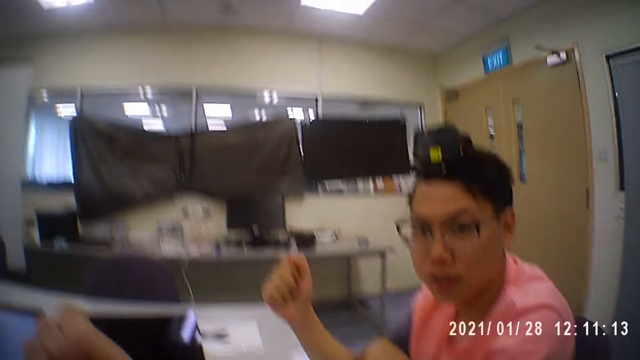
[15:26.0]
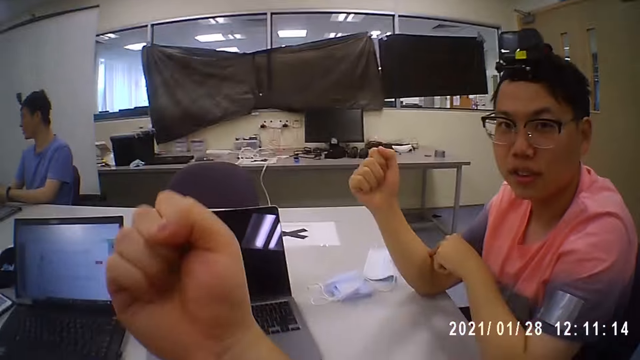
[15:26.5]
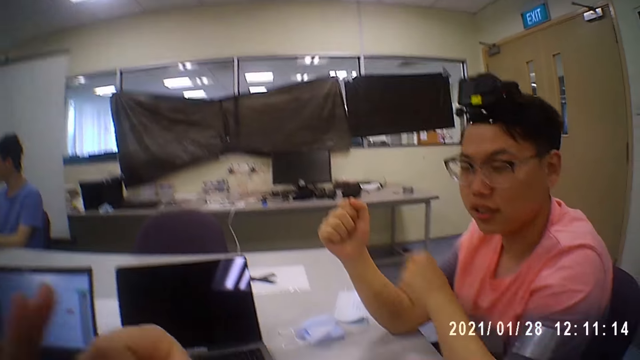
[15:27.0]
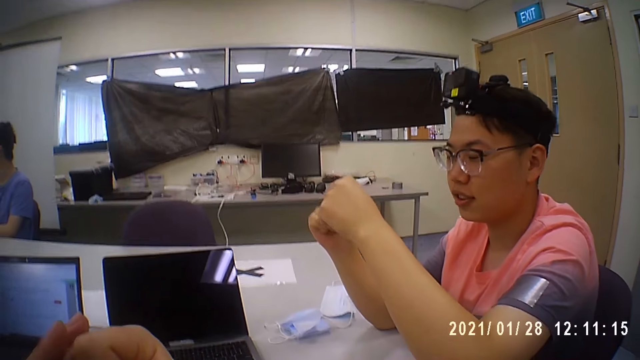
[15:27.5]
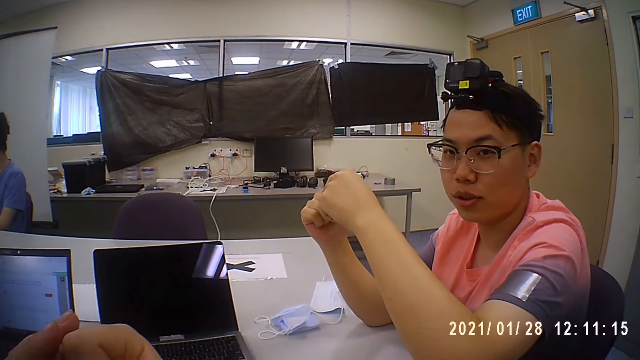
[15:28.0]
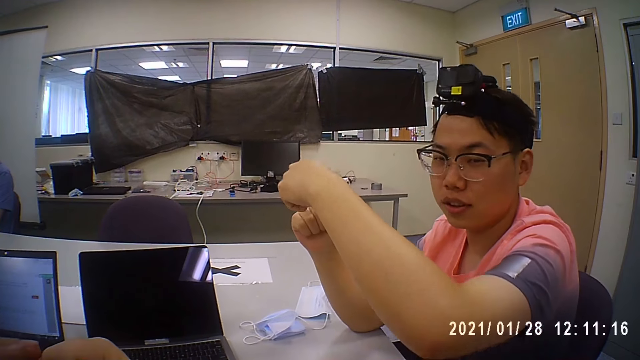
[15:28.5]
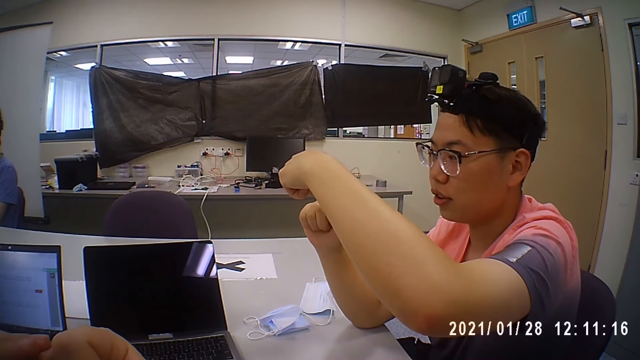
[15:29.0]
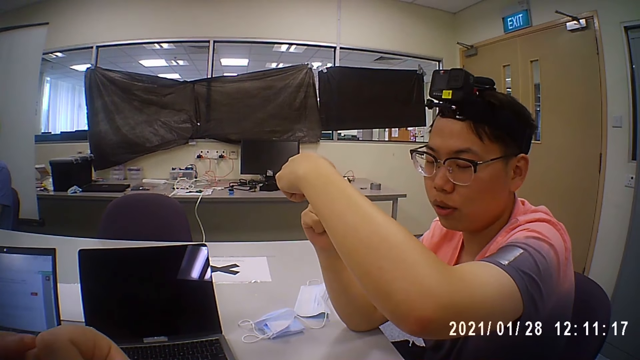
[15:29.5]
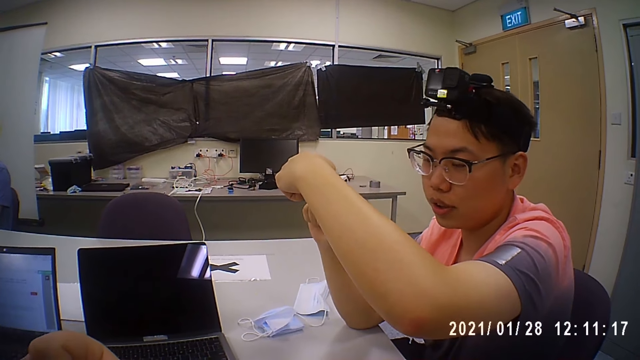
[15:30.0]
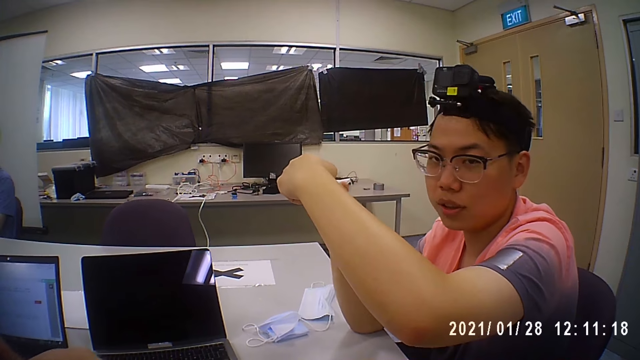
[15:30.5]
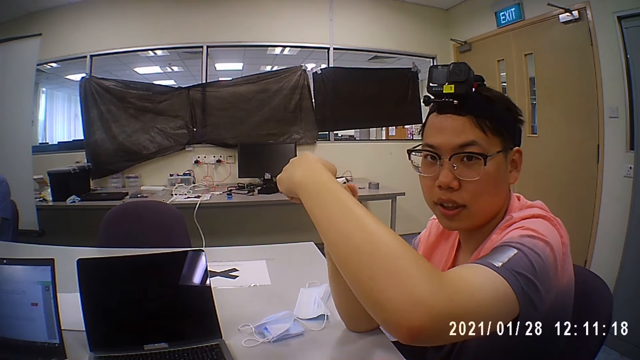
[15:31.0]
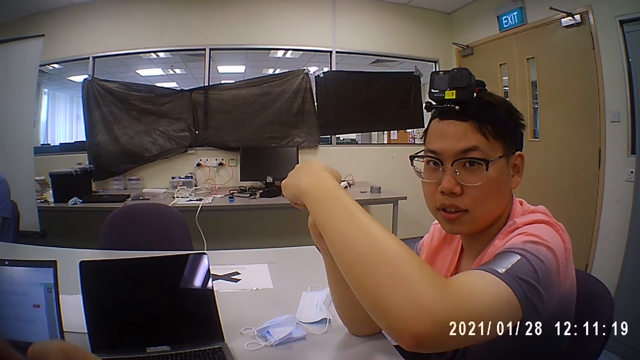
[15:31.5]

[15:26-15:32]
The camera wearer touches his right hand with his left hand.

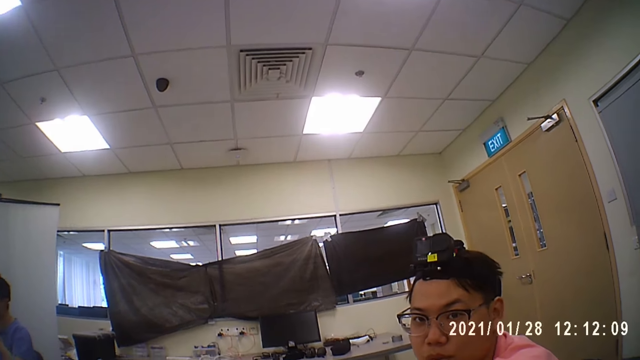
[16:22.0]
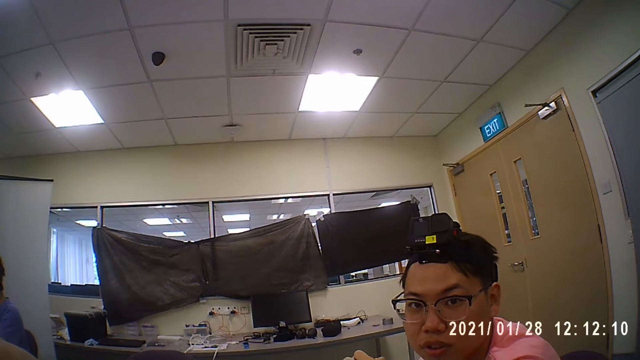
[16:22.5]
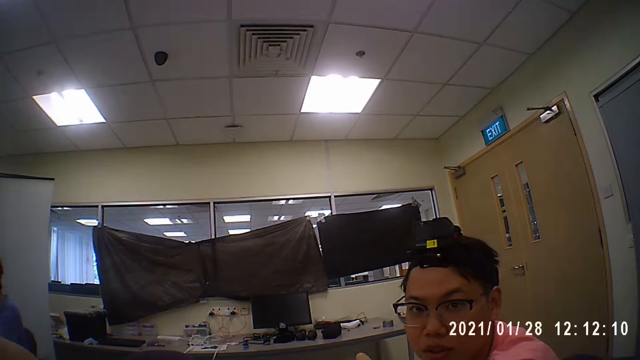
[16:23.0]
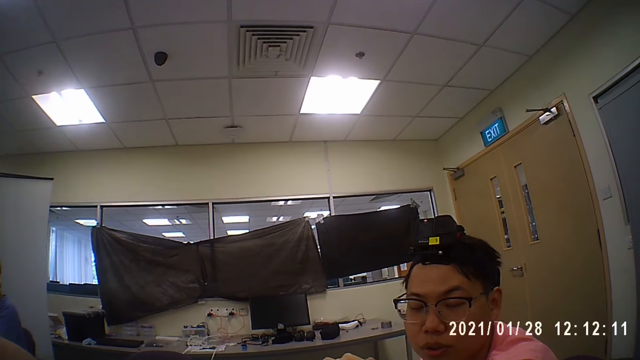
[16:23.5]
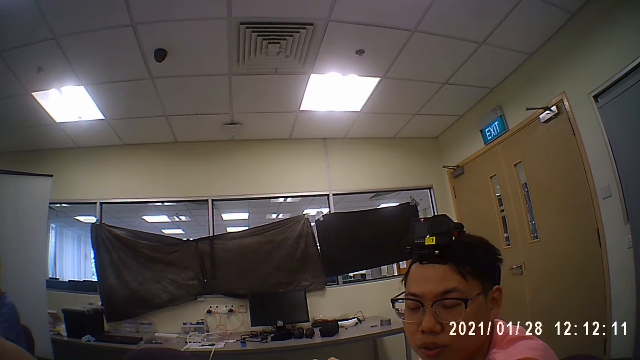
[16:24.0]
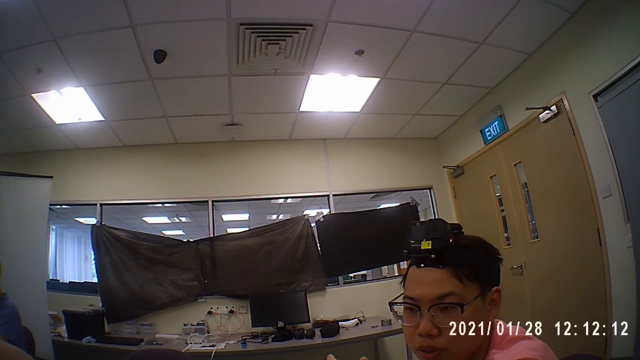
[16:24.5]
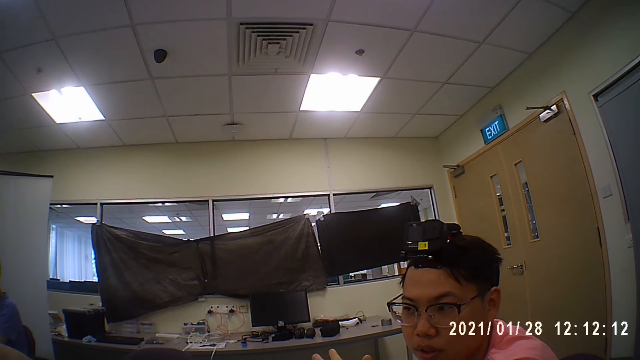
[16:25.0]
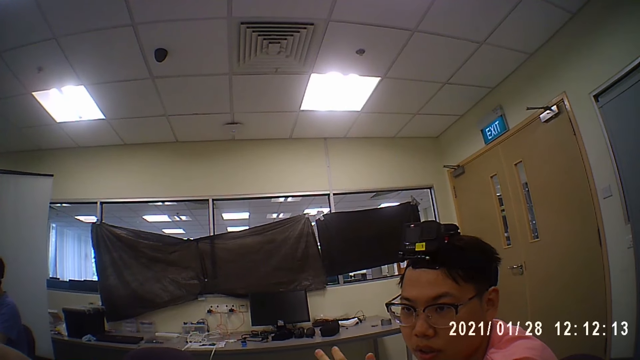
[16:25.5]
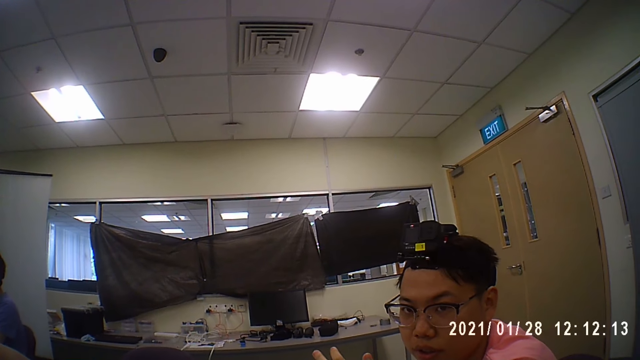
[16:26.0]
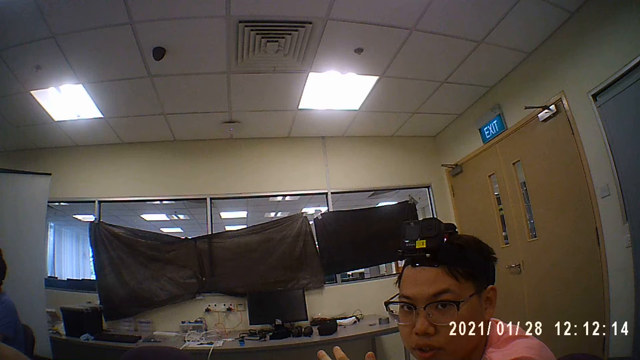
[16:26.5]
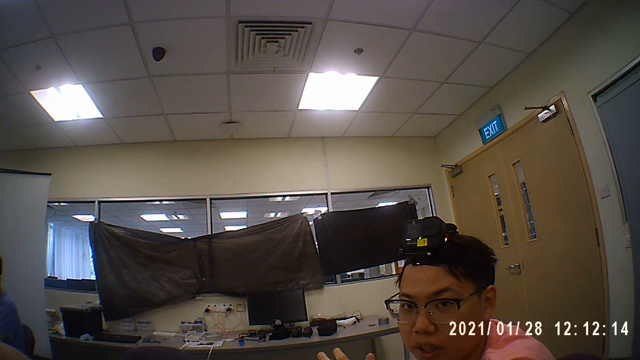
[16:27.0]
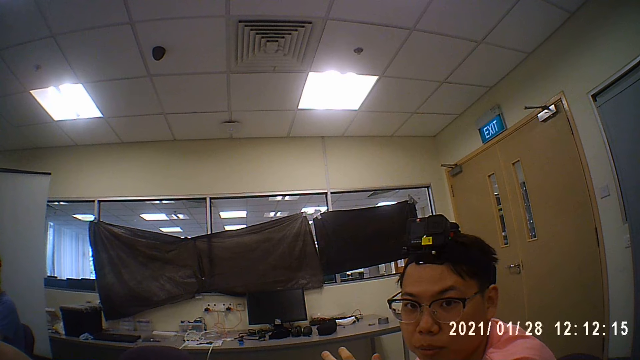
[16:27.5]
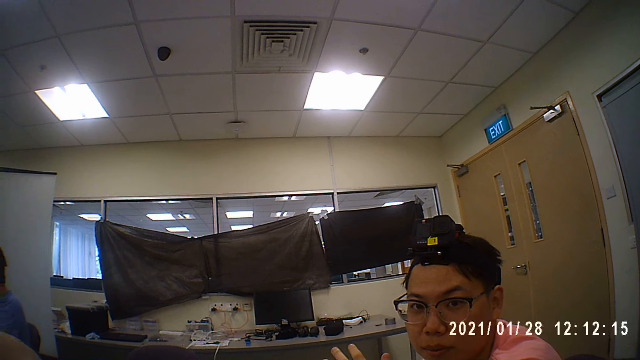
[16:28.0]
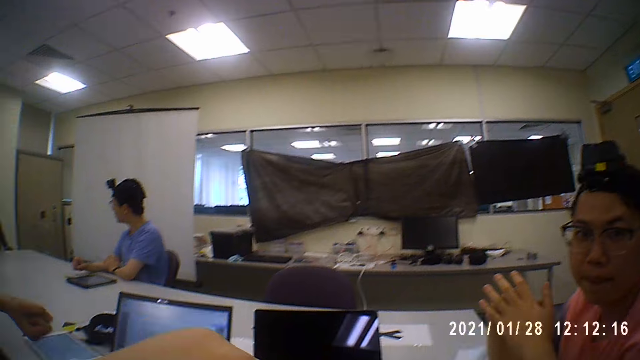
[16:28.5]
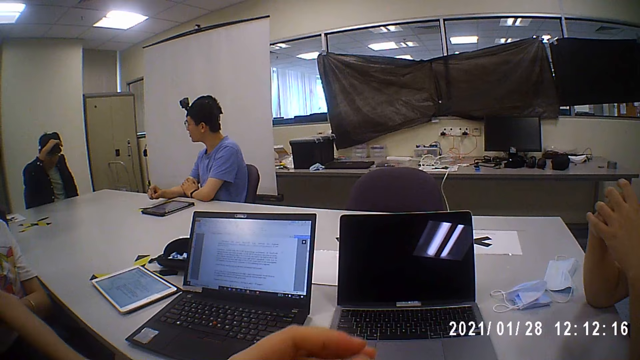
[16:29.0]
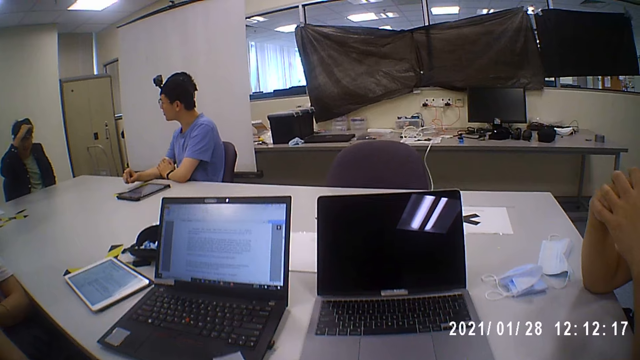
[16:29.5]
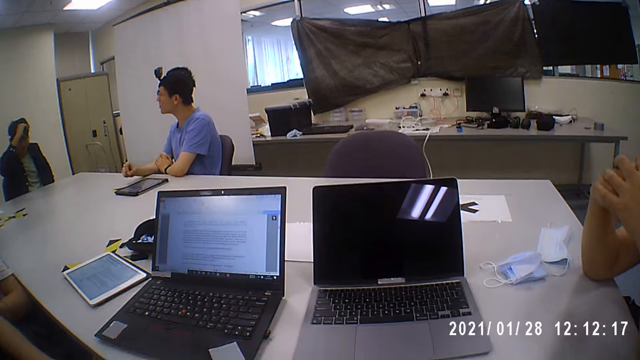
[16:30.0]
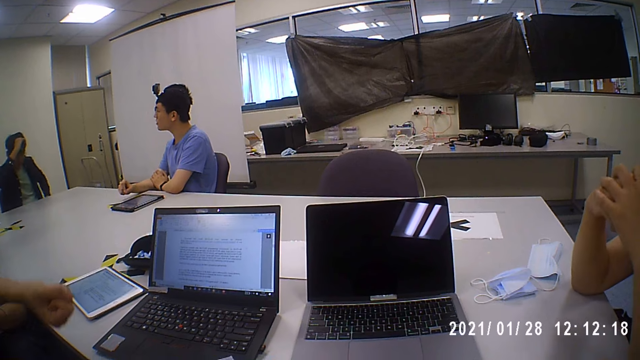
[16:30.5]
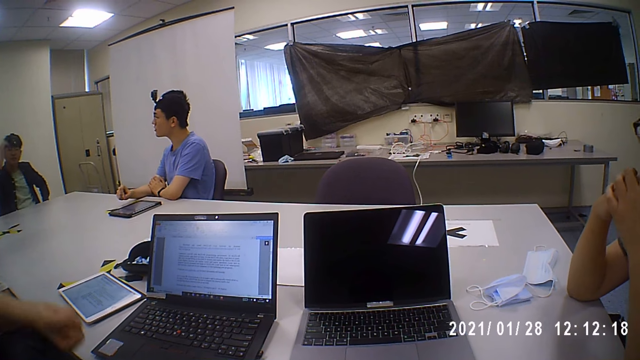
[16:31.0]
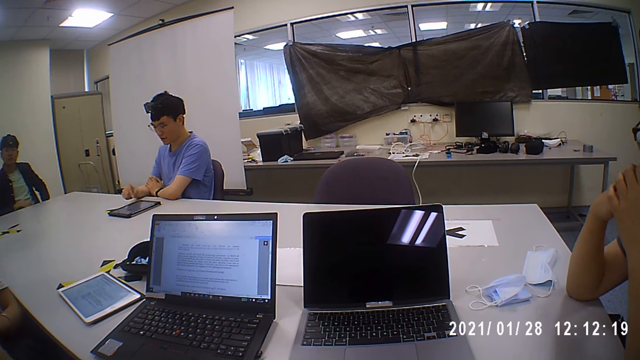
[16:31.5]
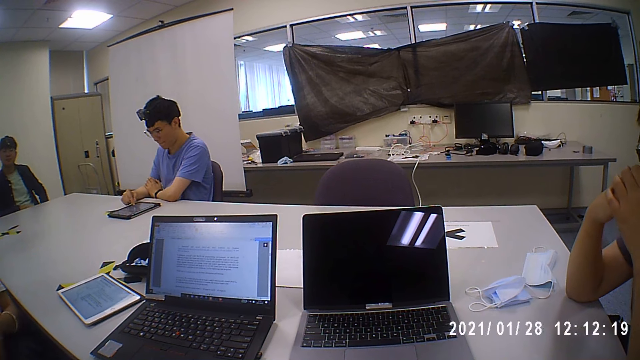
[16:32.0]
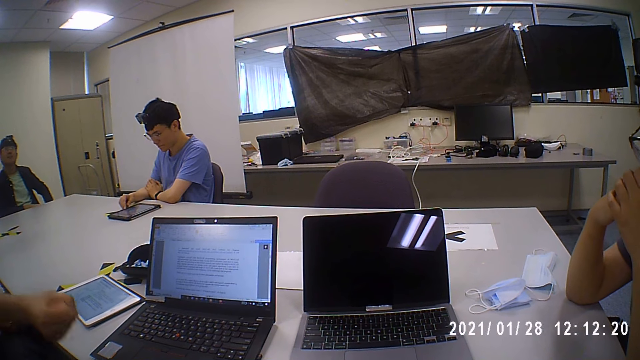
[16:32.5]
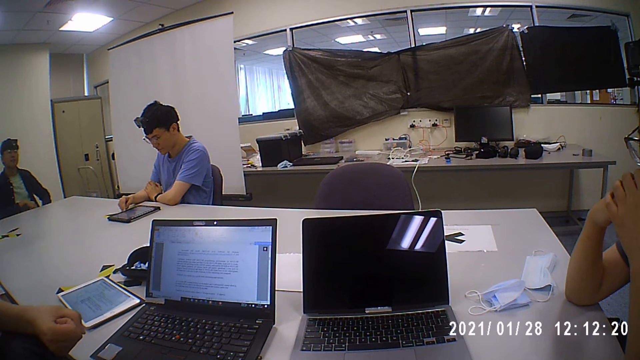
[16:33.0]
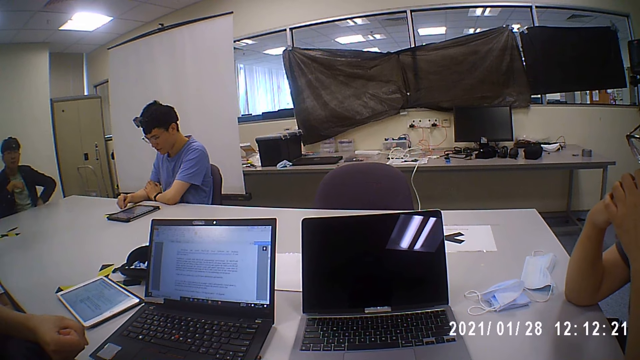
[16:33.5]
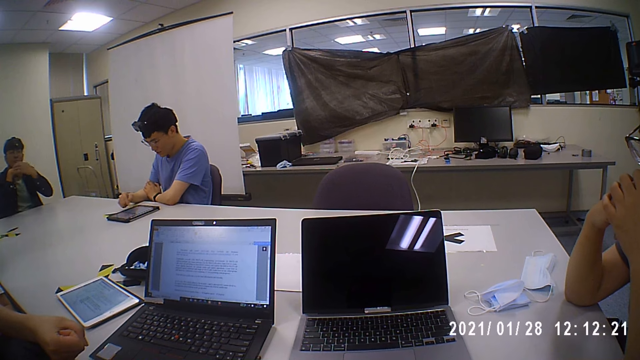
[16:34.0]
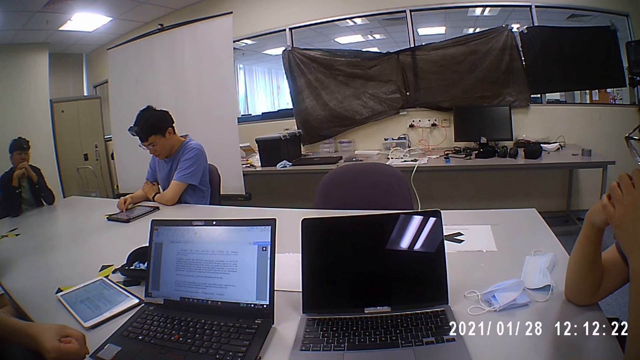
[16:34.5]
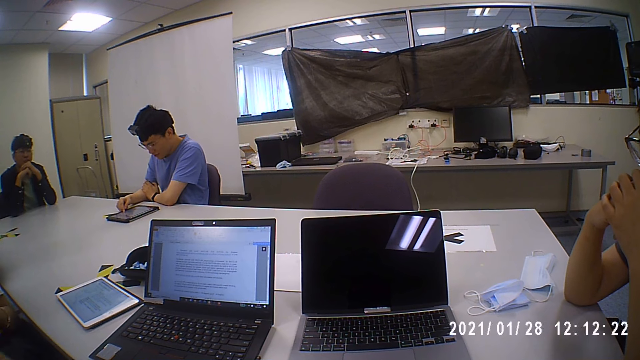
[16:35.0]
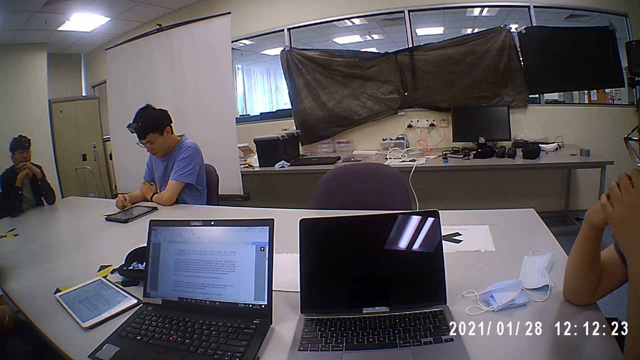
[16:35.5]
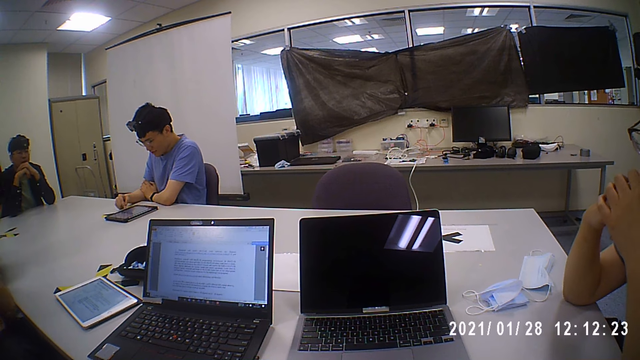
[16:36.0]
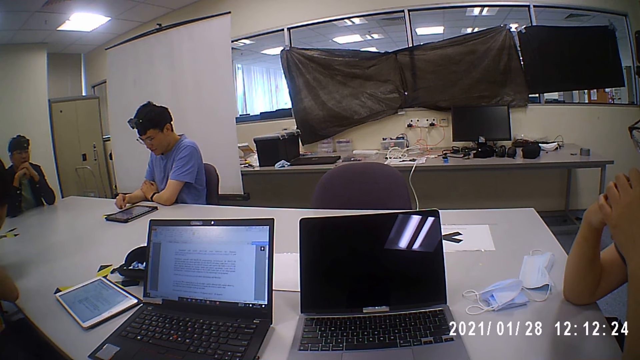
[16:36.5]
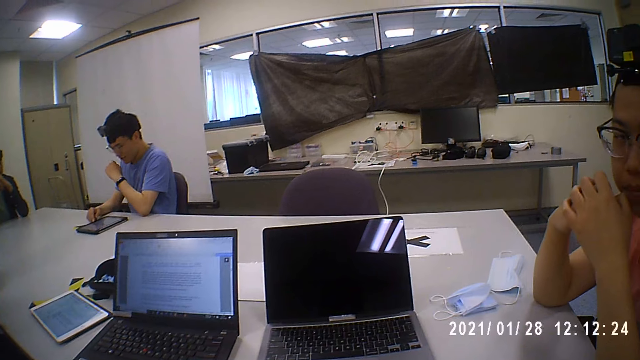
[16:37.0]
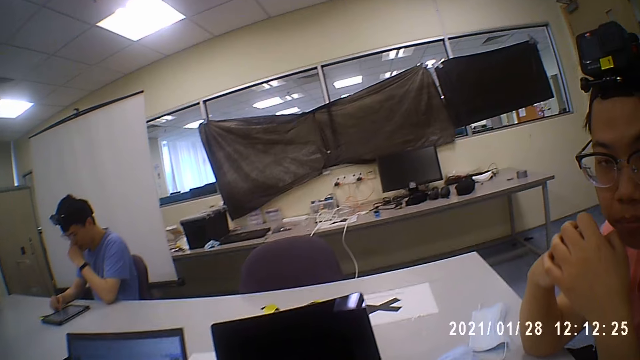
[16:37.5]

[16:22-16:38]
The camera wearer looks around. A man adjusts a camera on his head with his right hand. Another man interacts with the first man. The other man operates the tablet on the table with his right hand.
